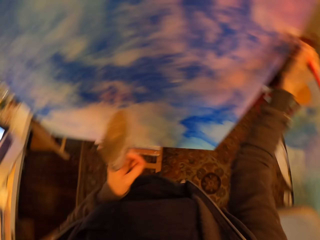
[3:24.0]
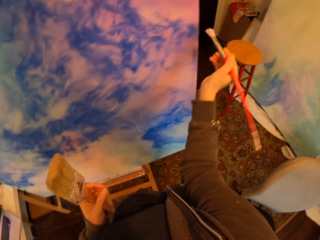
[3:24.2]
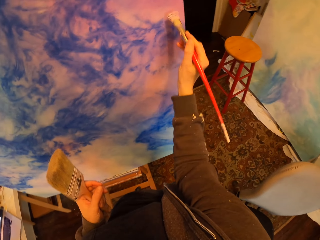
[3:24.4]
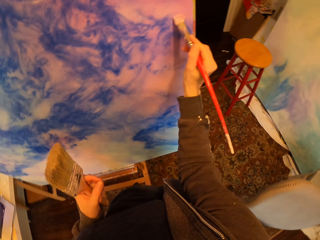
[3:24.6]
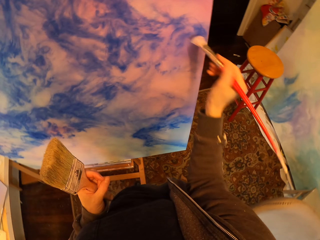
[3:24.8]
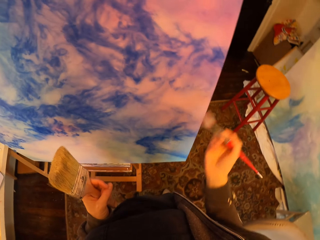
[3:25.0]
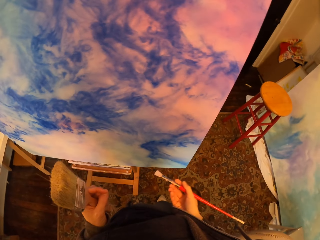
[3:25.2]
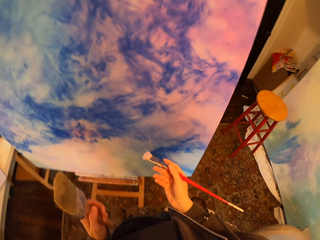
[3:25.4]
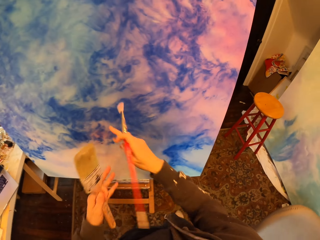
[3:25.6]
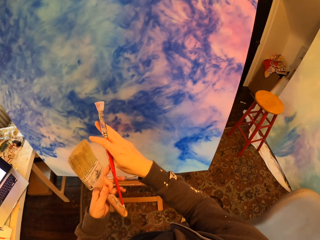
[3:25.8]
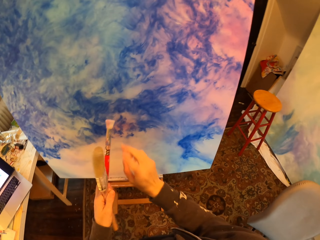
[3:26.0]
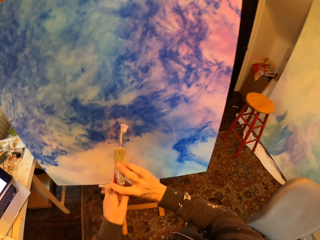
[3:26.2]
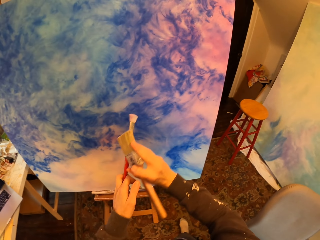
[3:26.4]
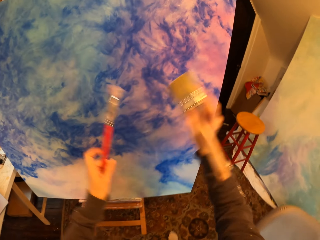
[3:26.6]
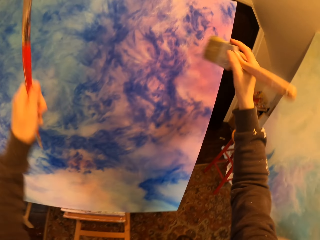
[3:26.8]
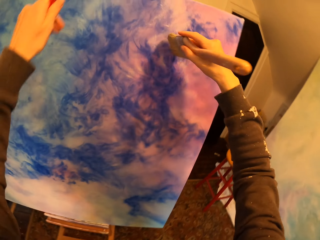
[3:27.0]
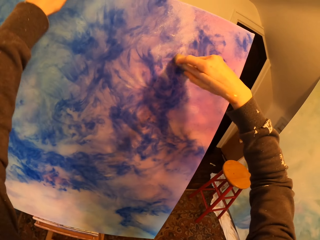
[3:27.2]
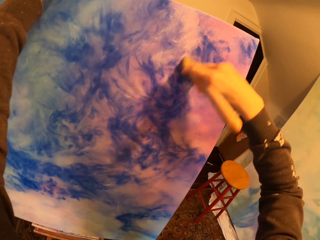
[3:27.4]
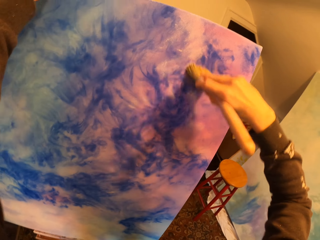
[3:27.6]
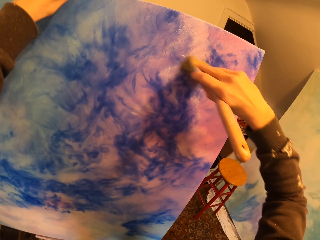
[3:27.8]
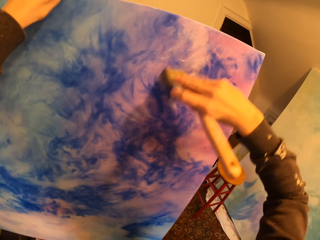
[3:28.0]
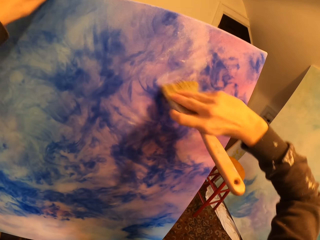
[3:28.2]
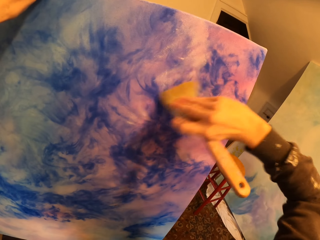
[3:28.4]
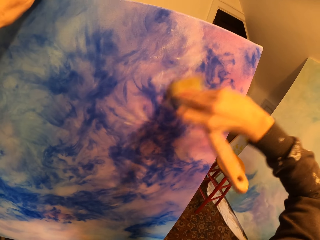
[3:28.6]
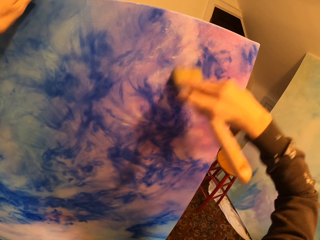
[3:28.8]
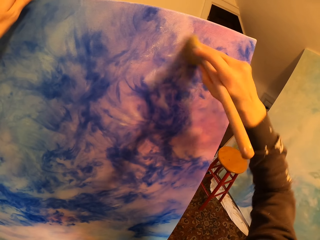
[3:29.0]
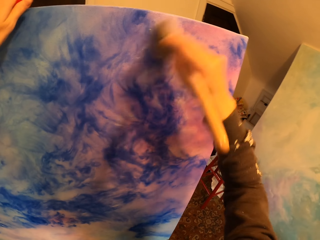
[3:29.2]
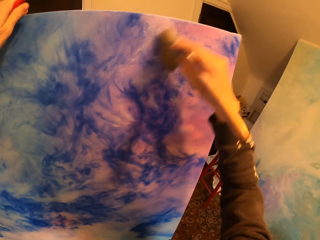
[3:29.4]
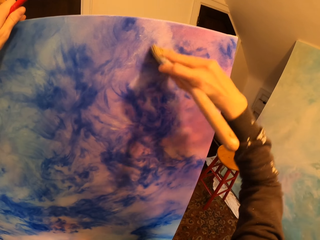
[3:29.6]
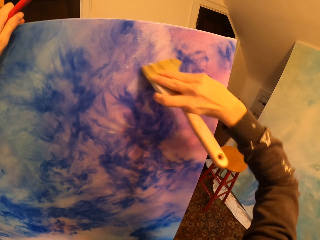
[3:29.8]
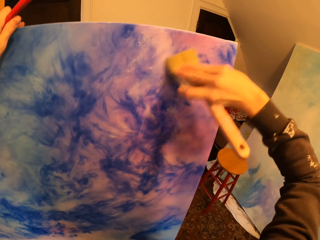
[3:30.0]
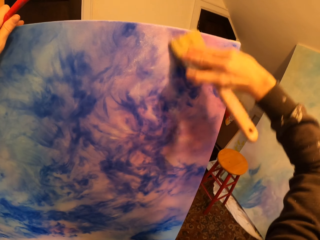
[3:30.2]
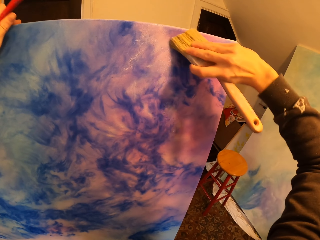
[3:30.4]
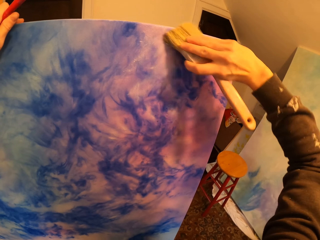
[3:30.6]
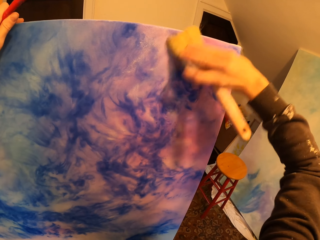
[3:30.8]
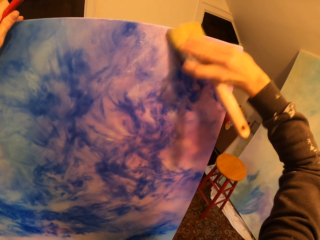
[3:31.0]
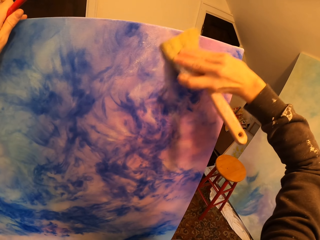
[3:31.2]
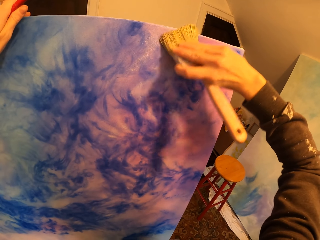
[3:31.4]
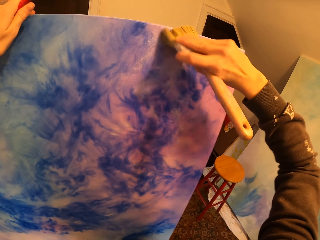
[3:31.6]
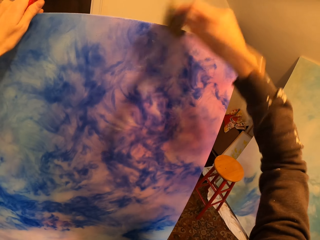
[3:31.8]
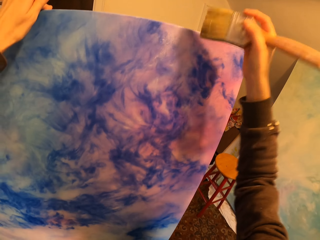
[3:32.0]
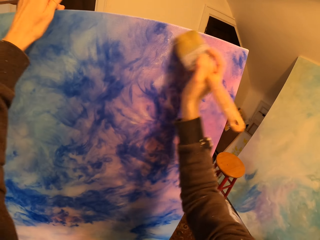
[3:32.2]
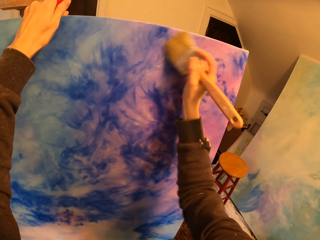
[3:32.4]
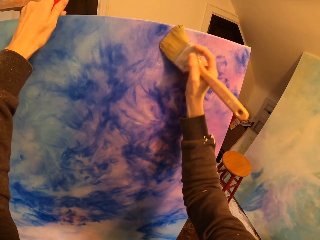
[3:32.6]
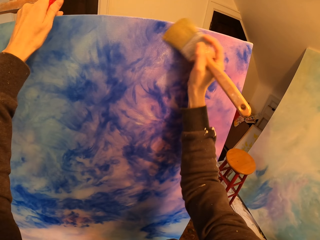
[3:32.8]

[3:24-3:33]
The camera wearer takes the big brush with the right hand. They exchange the brush. They blend the paint on the board with the big brush. They brush the drawing.

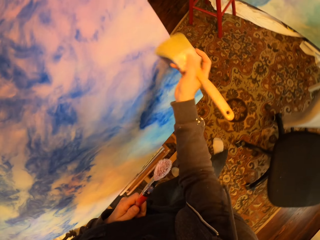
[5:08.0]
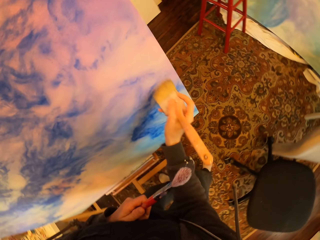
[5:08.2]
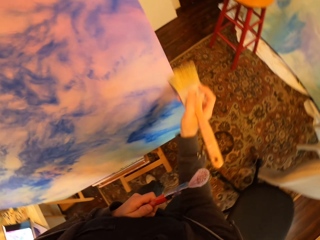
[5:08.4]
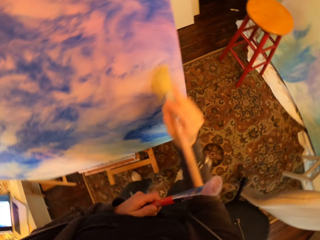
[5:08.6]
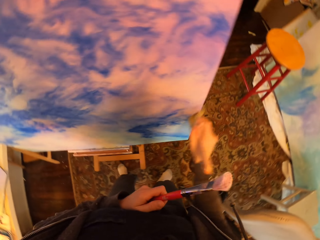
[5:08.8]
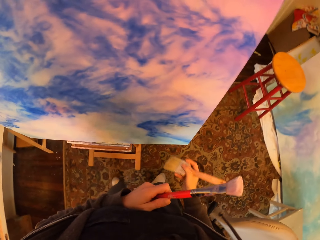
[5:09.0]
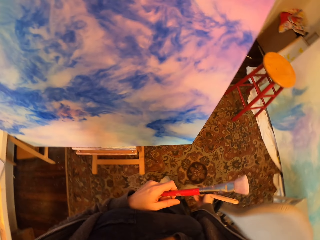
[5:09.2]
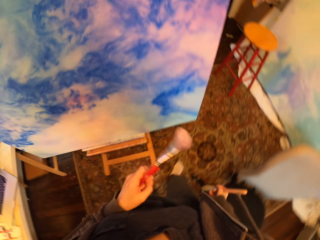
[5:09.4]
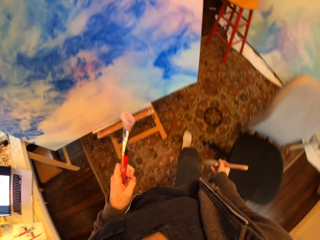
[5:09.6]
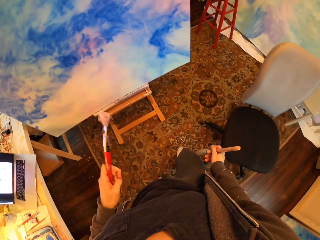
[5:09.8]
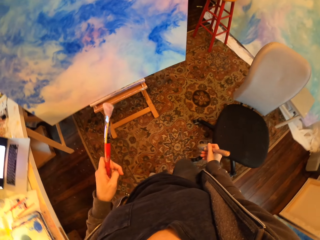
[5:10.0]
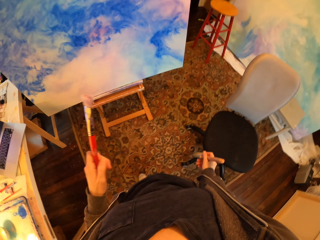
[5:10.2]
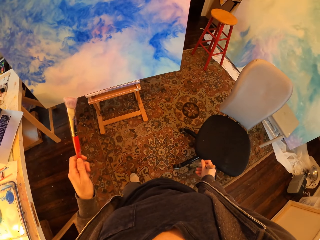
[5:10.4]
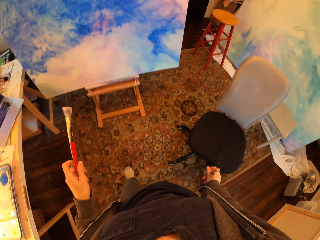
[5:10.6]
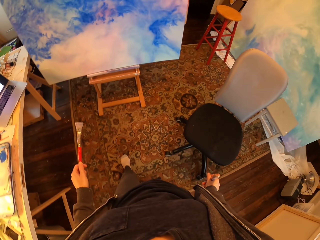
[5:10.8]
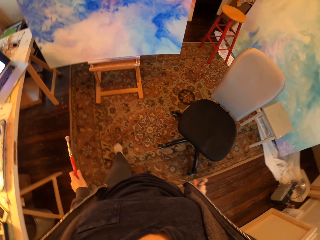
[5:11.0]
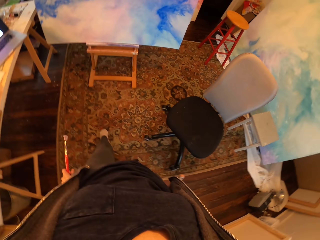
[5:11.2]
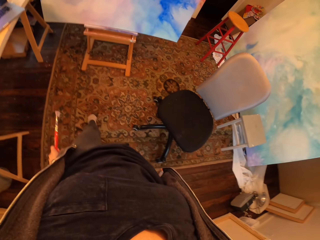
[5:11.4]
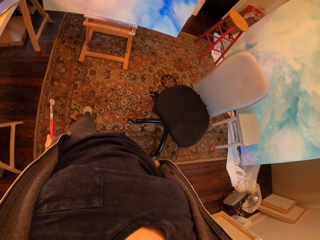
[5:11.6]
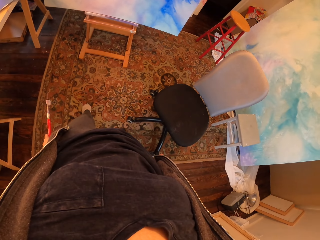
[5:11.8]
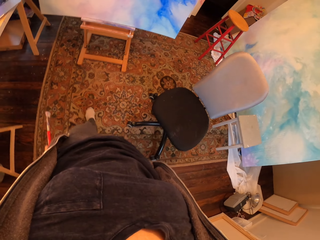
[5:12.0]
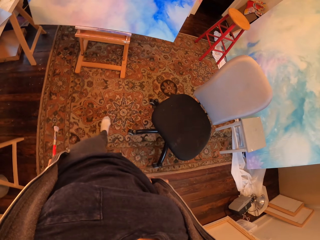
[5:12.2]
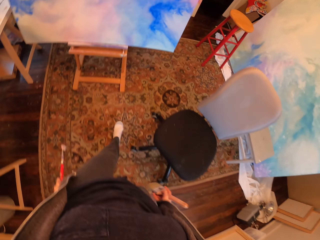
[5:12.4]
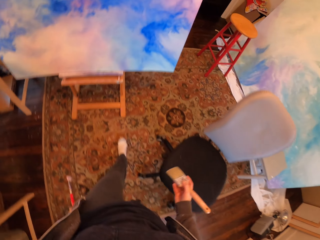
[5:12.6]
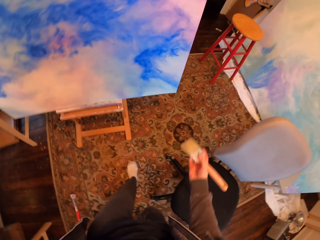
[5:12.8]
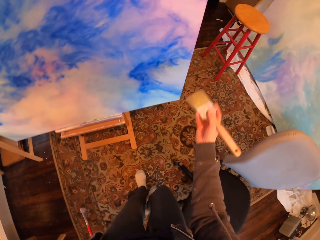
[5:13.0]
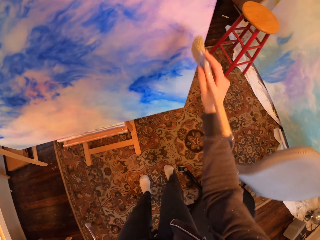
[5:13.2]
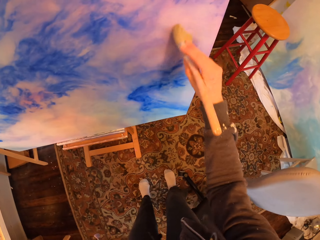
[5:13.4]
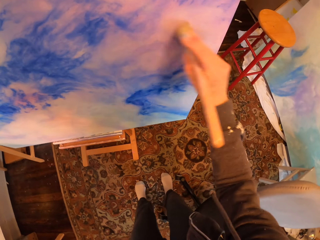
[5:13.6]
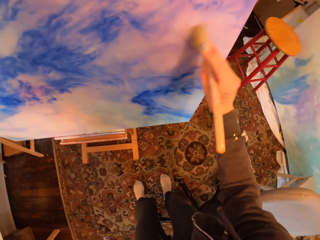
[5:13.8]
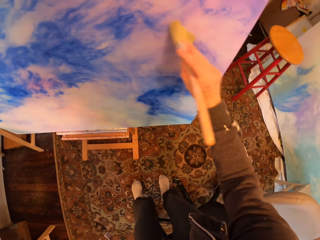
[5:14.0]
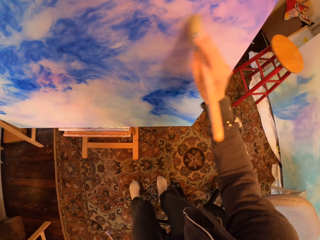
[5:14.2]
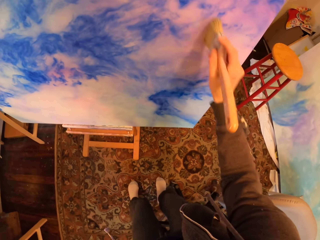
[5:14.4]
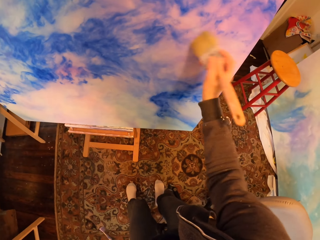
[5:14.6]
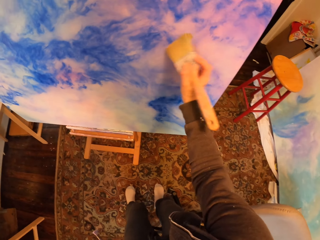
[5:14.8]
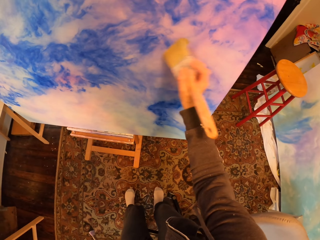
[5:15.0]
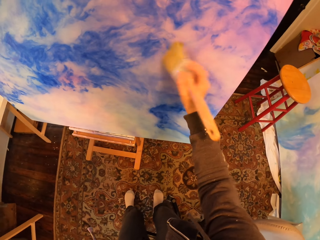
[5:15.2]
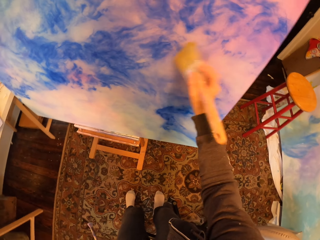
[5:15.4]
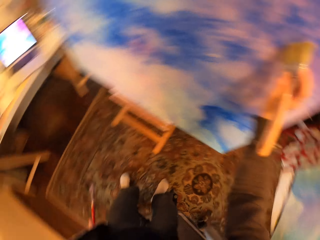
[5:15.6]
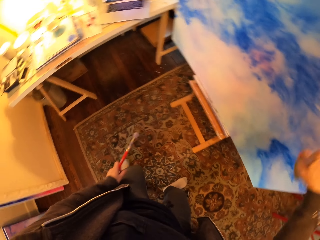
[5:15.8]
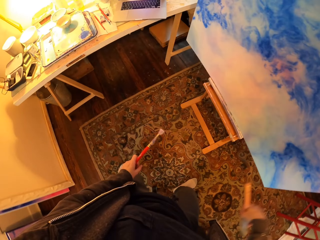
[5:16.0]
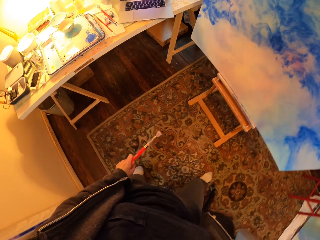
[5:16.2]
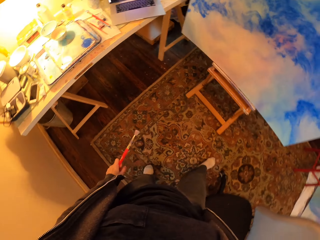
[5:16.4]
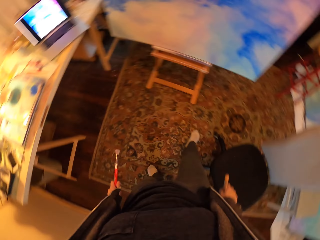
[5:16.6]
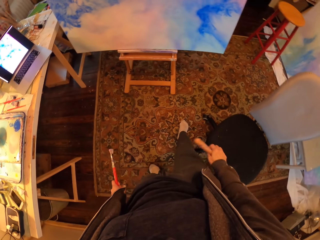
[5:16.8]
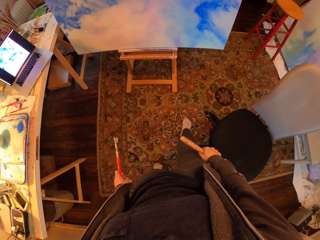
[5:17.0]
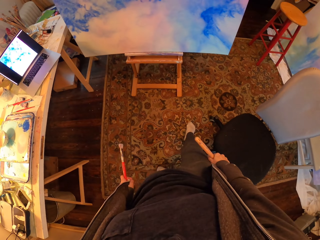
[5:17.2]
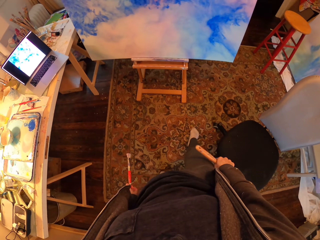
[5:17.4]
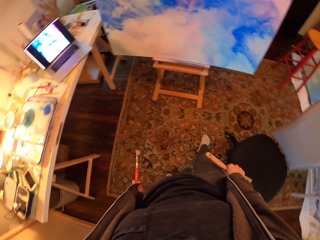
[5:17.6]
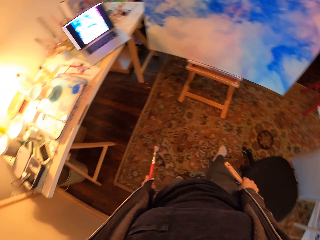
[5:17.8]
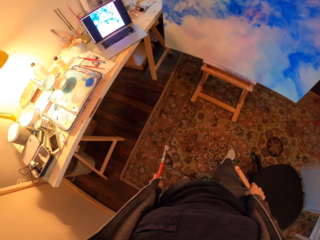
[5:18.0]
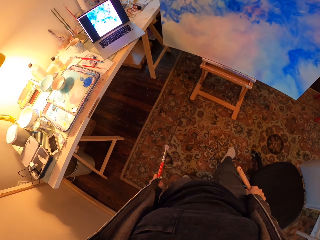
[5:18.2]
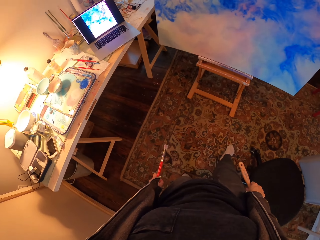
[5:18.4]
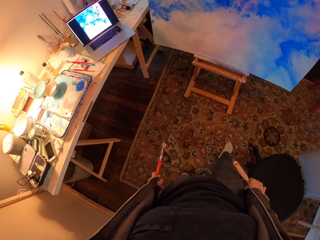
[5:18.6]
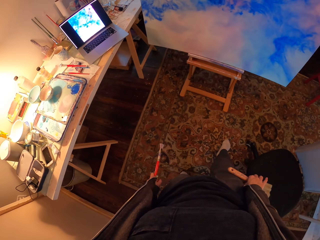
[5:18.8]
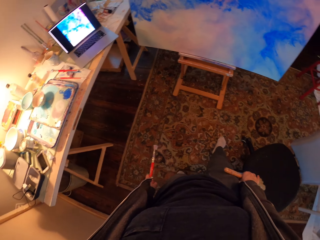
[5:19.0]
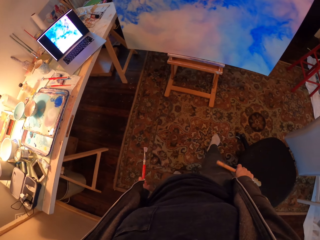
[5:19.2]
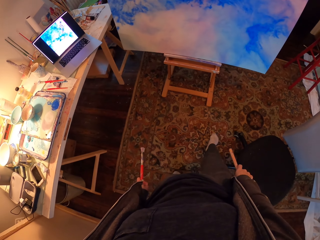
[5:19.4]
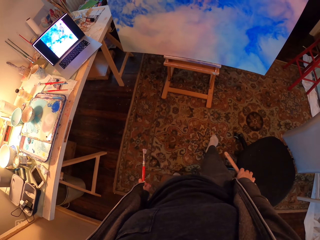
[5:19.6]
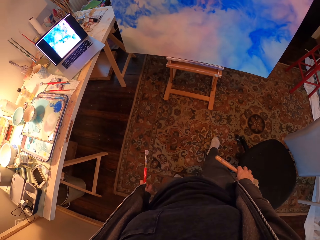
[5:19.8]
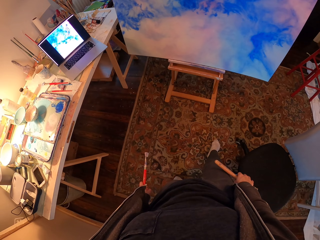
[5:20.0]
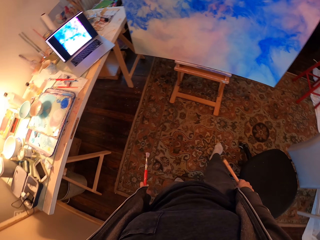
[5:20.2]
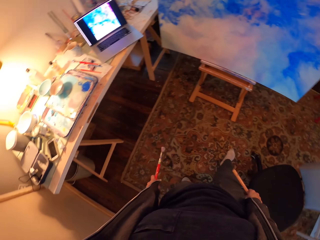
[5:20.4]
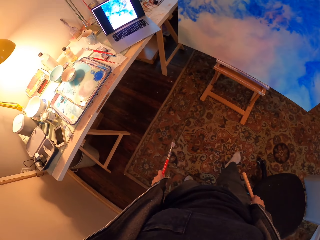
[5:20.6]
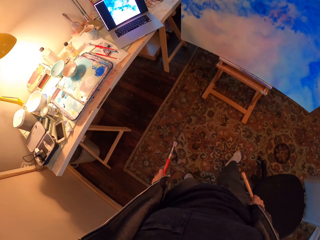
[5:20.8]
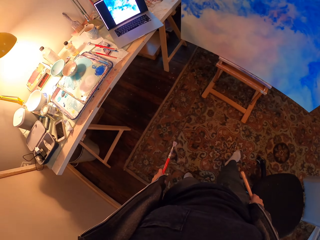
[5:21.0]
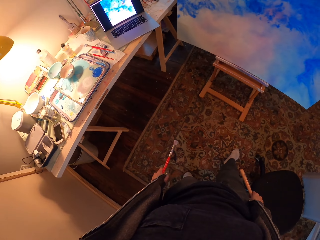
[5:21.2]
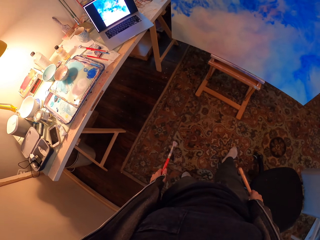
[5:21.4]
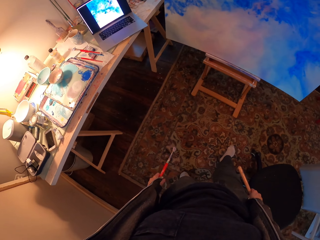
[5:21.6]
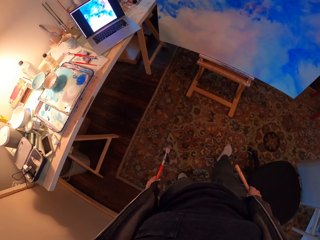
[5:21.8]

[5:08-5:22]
The camera wearer moves the hand away from the painting. They walk back to see the drawing. They move forward. They brush the drawing board with a paint brush. They look around, move backwards, and exchange the brush in the right hand.
